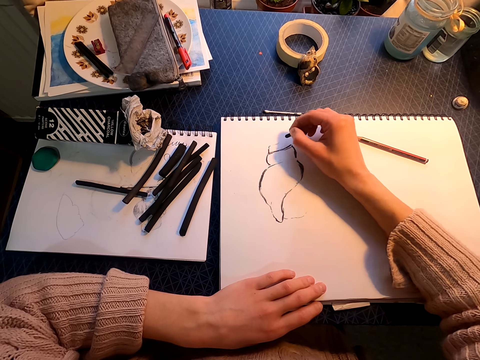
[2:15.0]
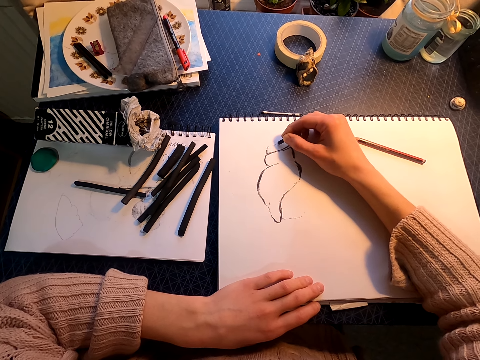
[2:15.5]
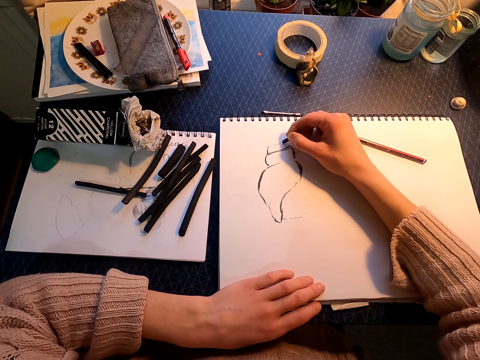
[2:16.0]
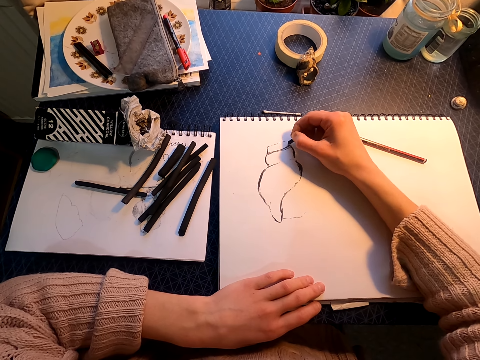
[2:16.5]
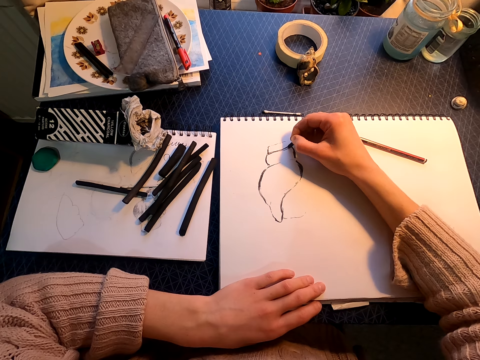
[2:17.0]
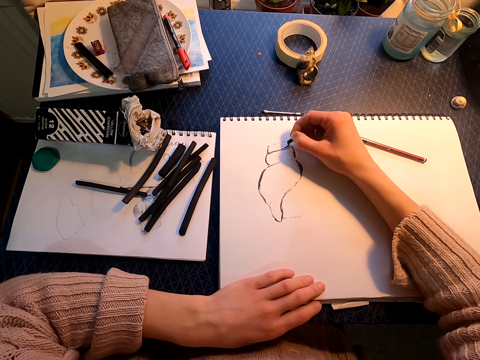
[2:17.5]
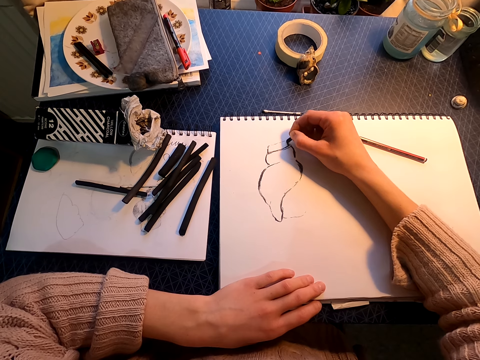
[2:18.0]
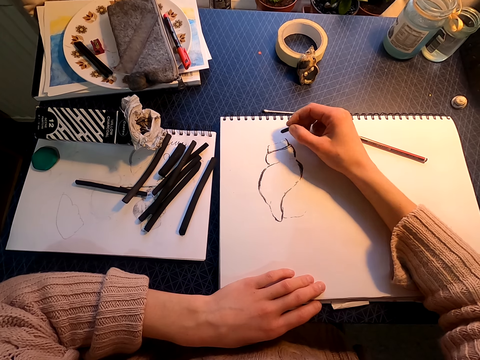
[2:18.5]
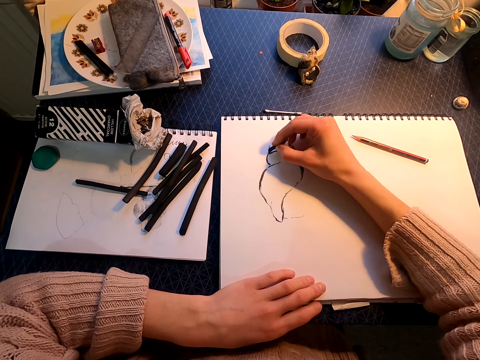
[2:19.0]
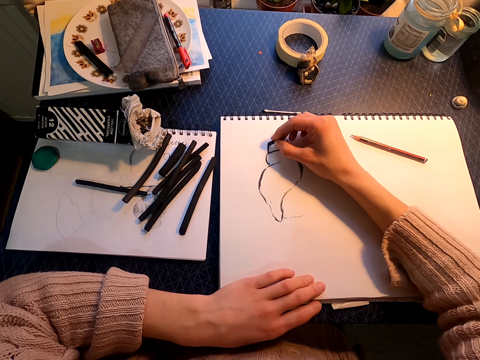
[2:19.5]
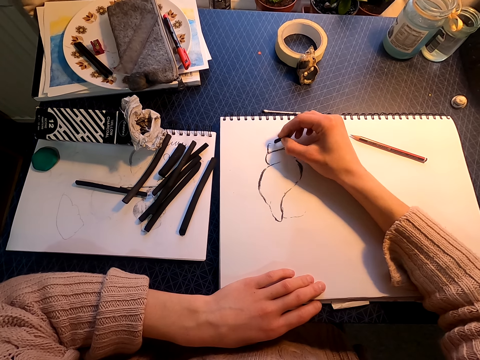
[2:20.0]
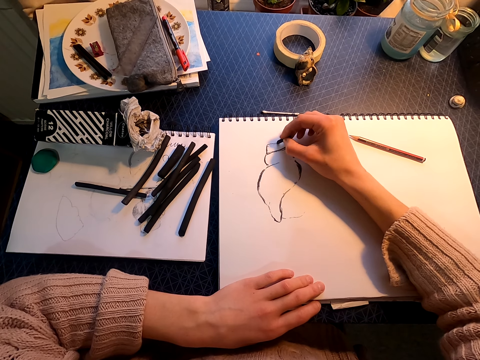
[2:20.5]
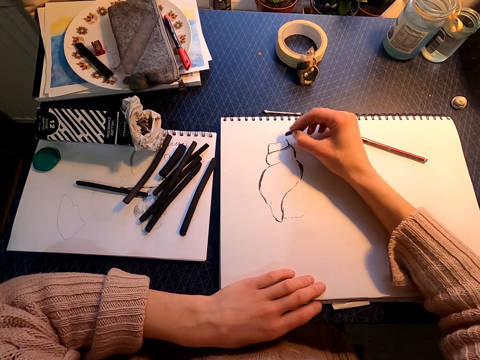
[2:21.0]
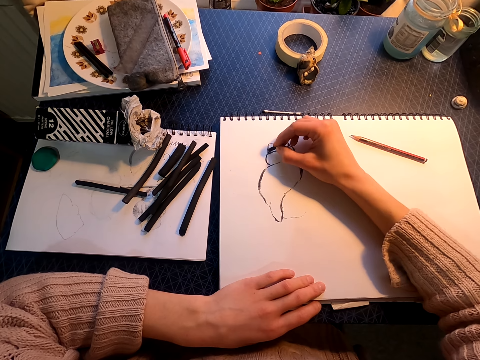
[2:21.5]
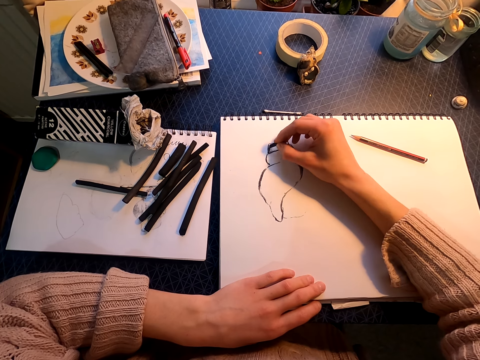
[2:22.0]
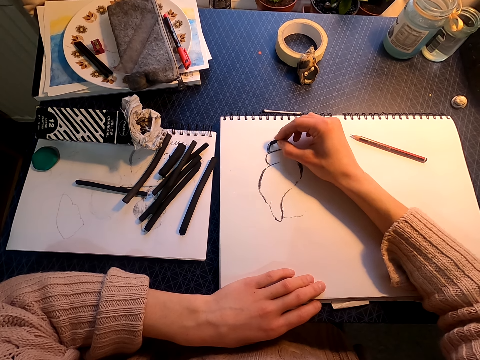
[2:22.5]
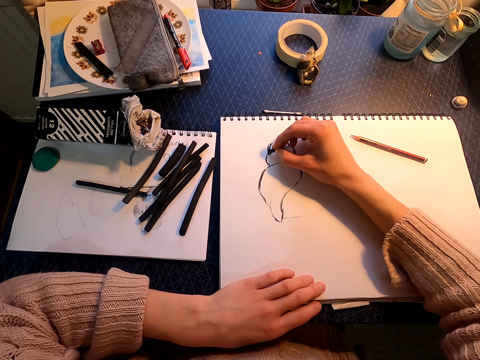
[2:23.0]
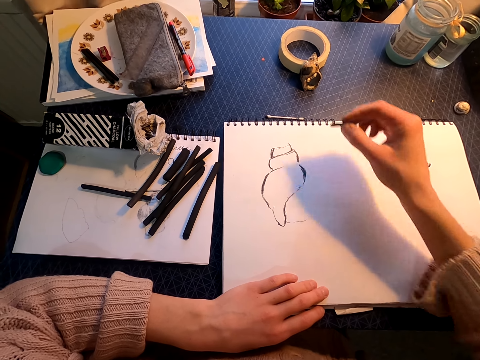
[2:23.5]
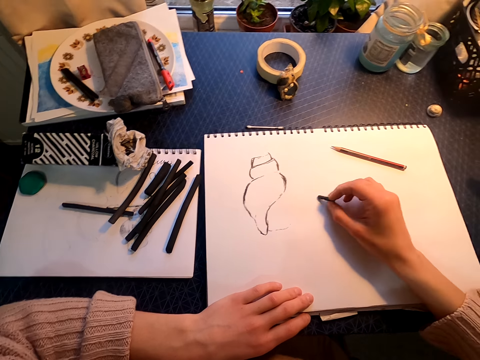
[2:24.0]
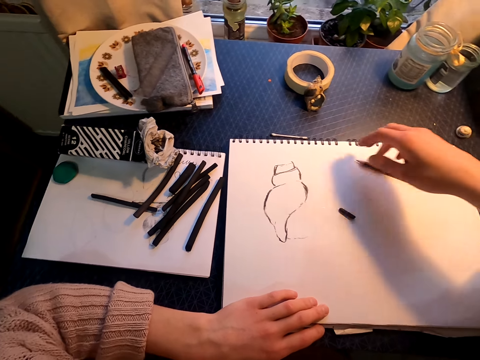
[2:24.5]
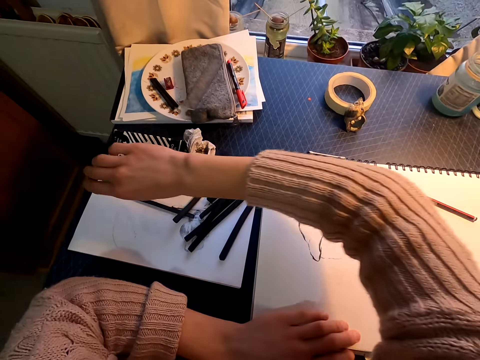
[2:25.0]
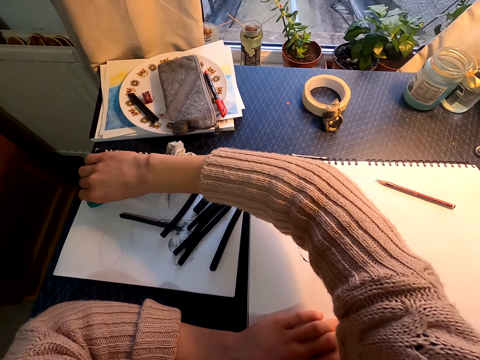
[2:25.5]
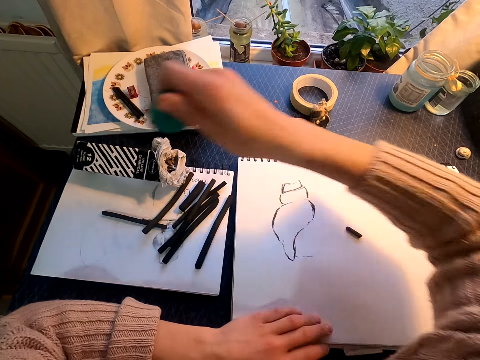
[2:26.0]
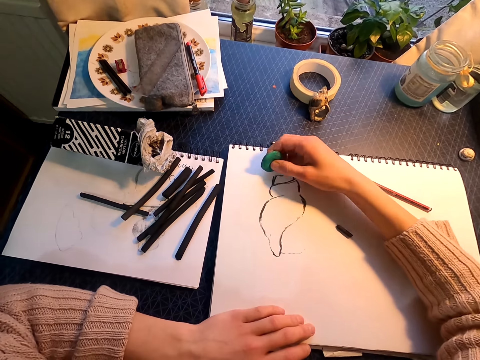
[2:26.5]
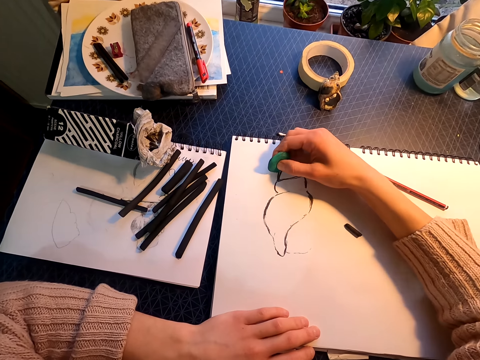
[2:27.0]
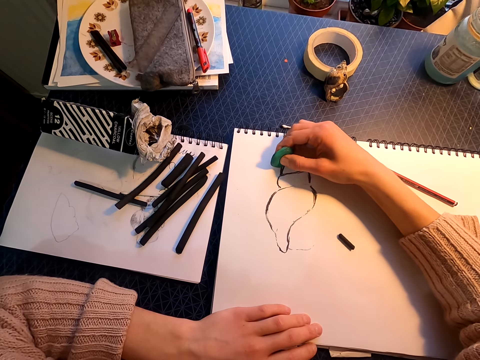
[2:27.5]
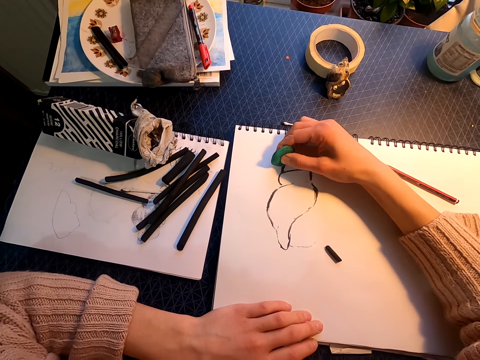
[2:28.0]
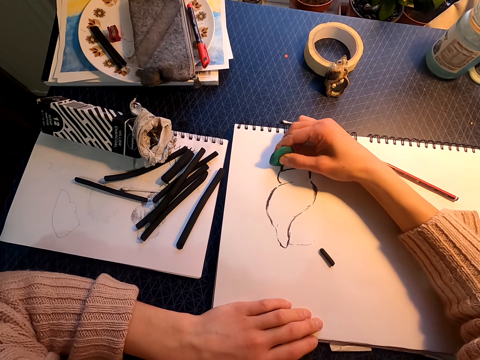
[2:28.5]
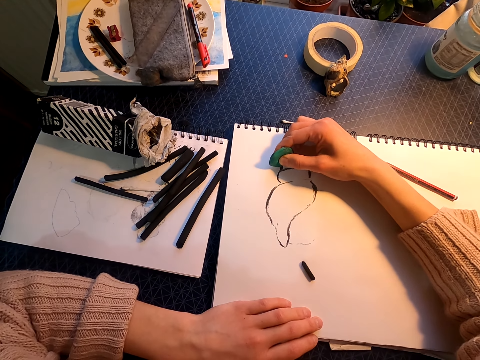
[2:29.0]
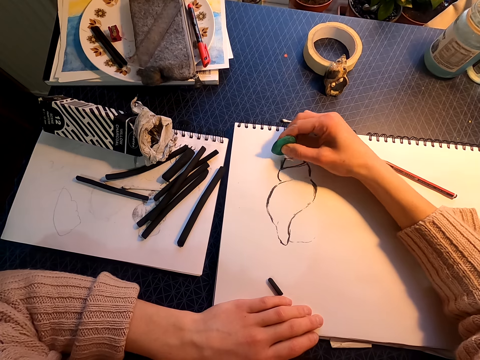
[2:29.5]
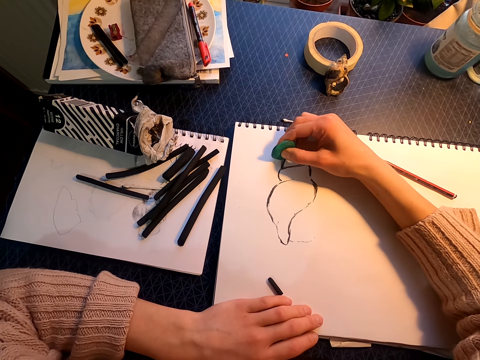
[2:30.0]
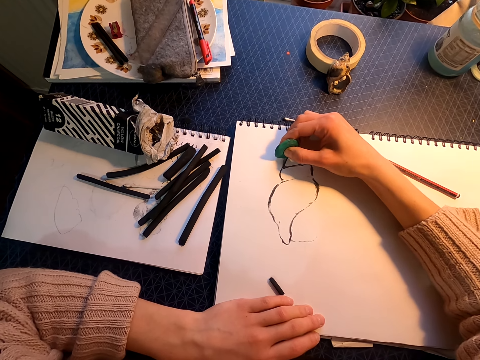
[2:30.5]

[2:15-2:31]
The camera wearer lifts the right hand. They draw on a drawing book with a willow charcoal. They lift the right hand. They place the color on the drawing book. They lift the right hand. They pick up a rubber. They lift the rubber. They rub the drawing.

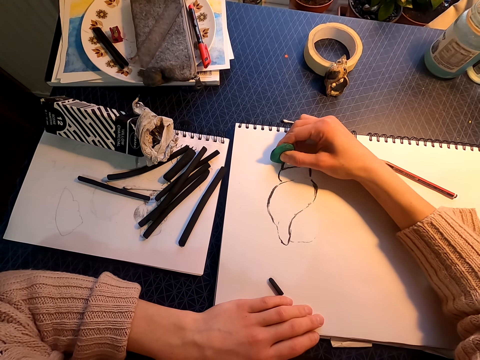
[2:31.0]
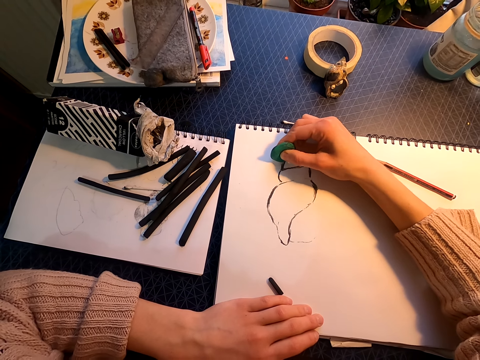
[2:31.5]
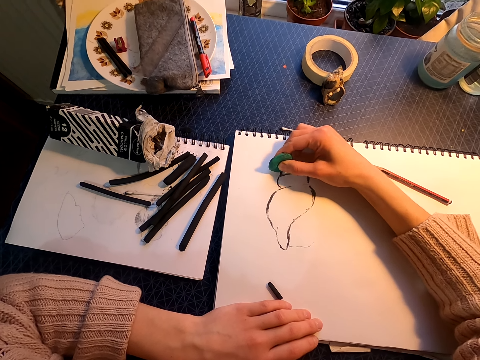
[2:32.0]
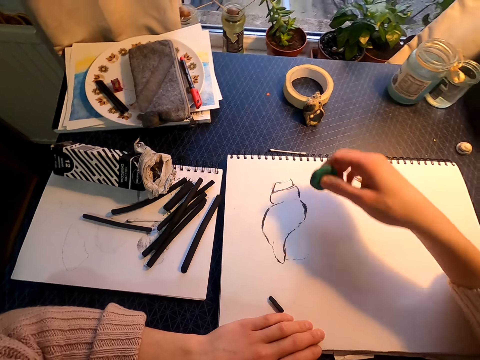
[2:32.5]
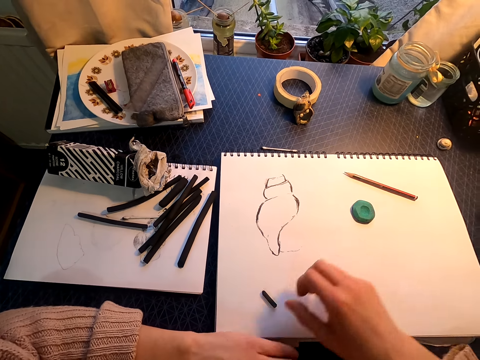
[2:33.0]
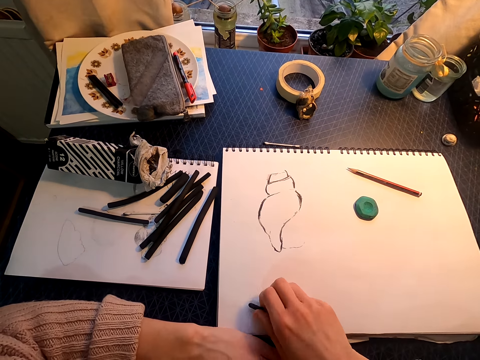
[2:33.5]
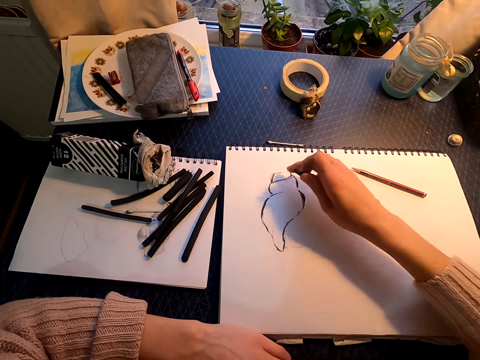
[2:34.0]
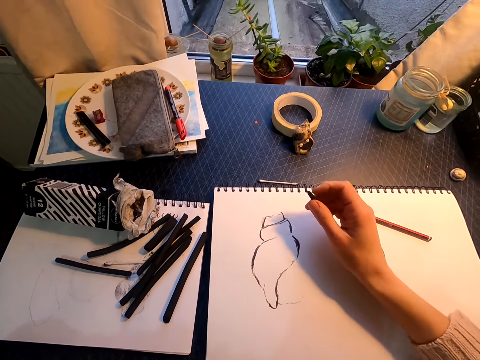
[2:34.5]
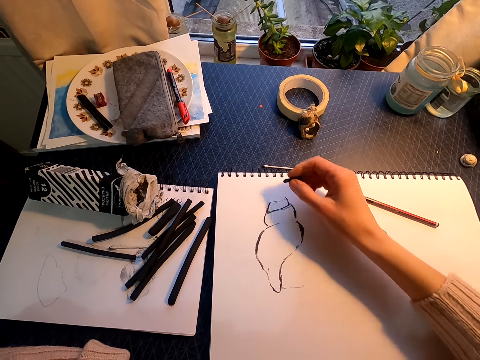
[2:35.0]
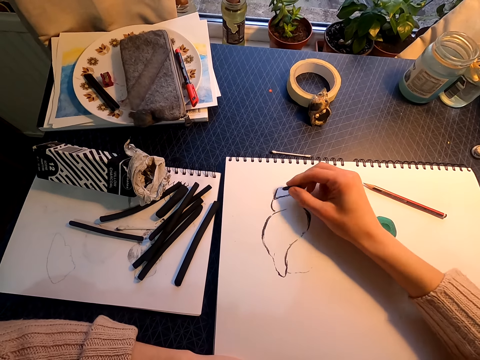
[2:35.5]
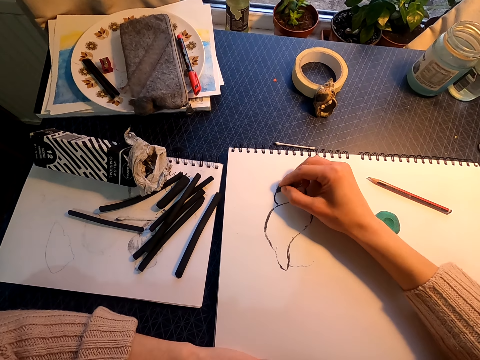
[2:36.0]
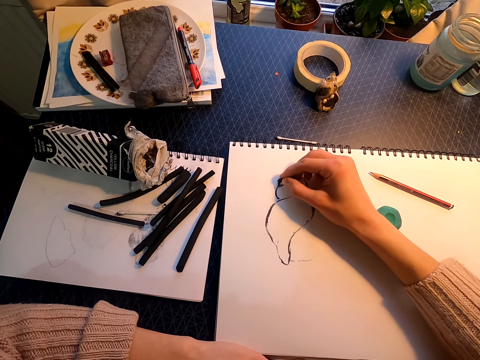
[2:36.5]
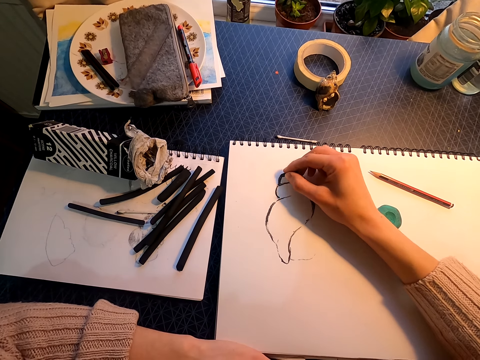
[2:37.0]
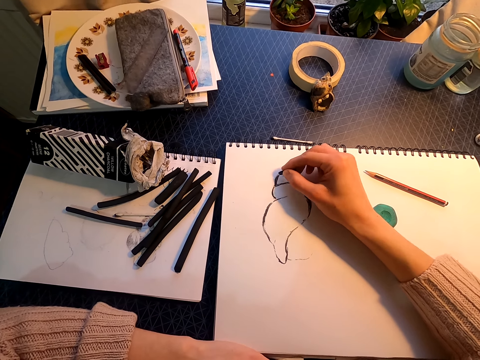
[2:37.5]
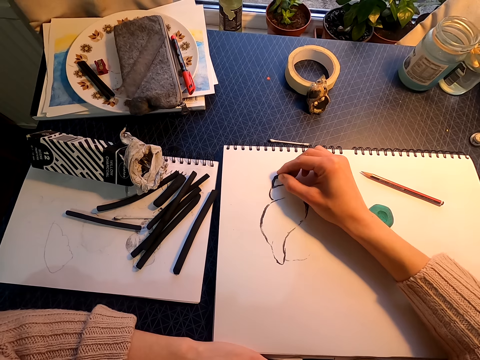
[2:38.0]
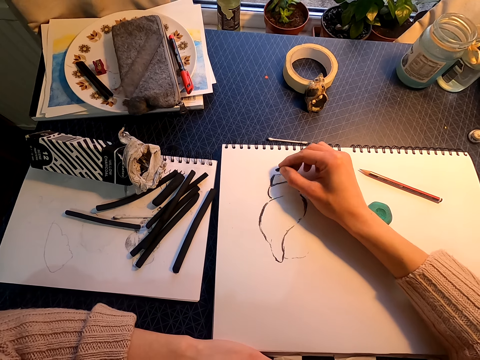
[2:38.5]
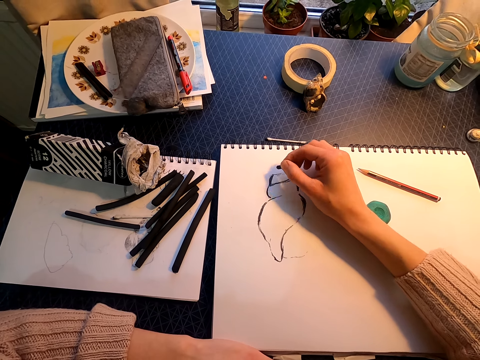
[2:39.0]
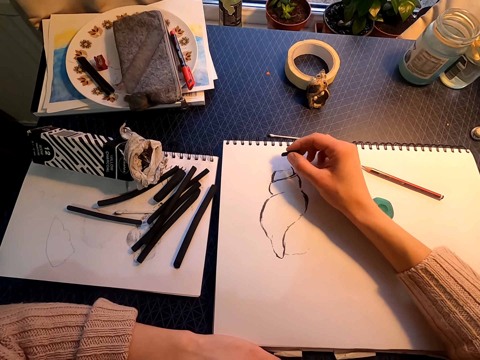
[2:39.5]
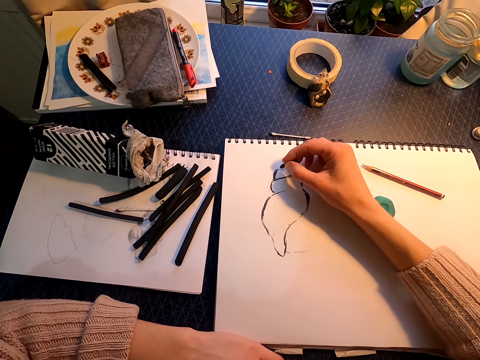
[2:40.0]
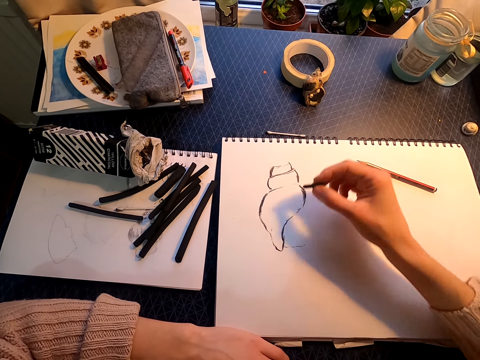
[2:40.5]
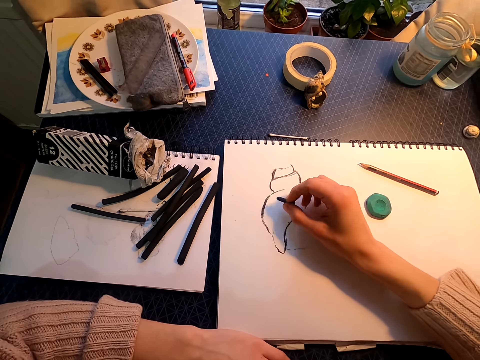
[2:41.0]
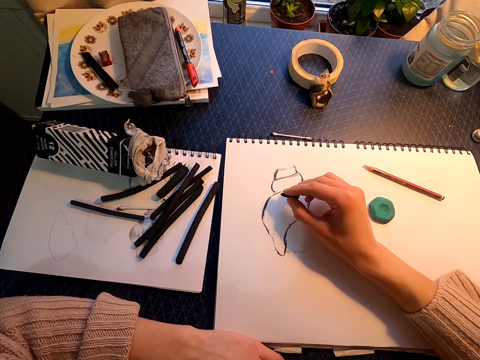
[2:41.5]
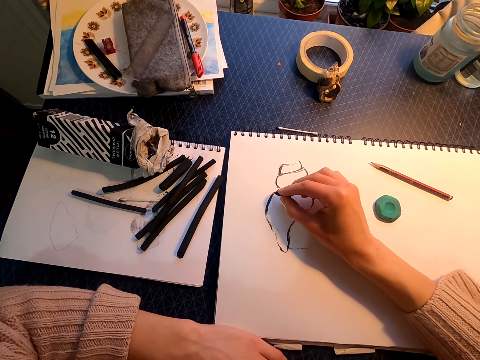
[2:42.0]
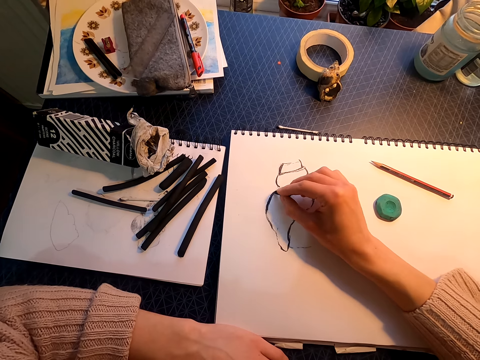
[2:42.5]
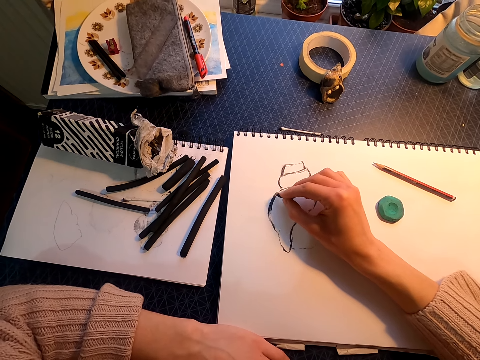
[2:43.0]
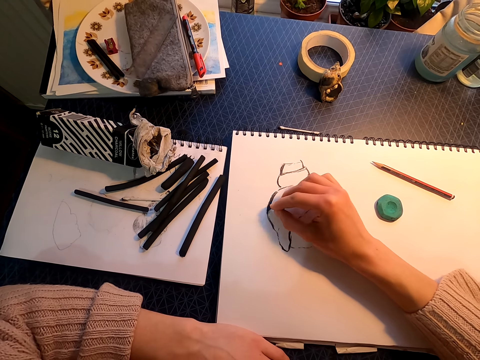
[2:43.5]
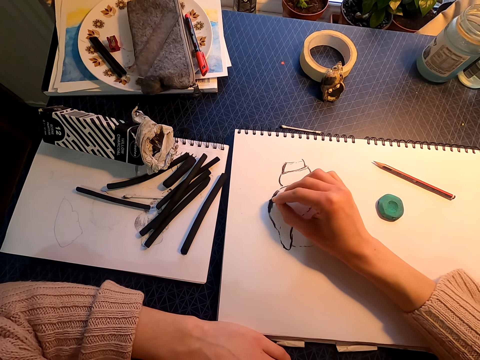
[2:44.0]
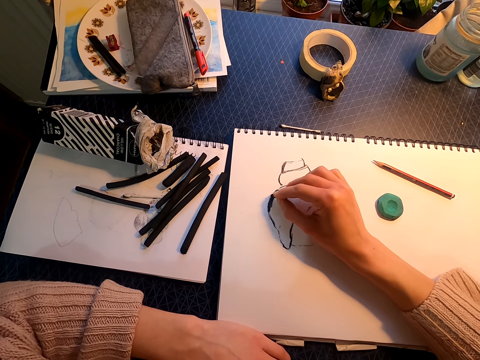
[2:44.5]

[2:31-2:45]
The camera wearer lifts the rubber. They place the rubber on the drawing book. They pick up the willow charcoal. They lift the color. They move the right hand. They draw on a drawing book with the willow charcoal. They lift the right hand. They draw on the drawing book with the willow charcoal.
